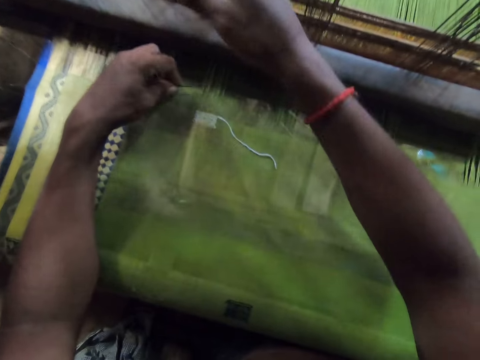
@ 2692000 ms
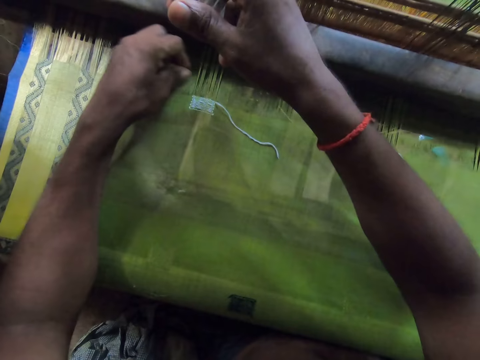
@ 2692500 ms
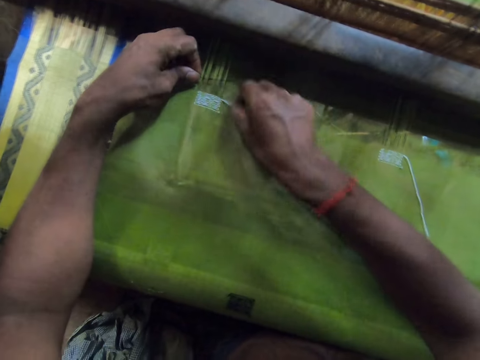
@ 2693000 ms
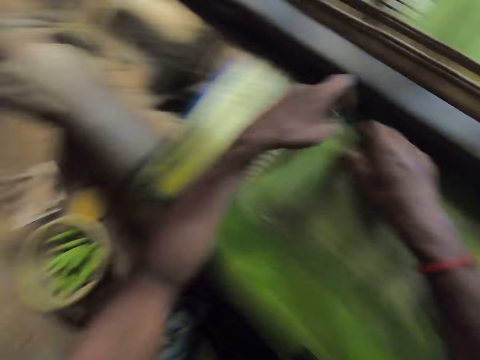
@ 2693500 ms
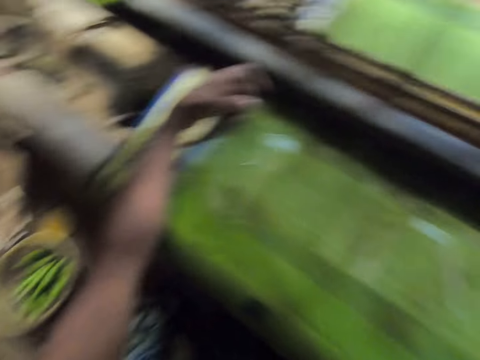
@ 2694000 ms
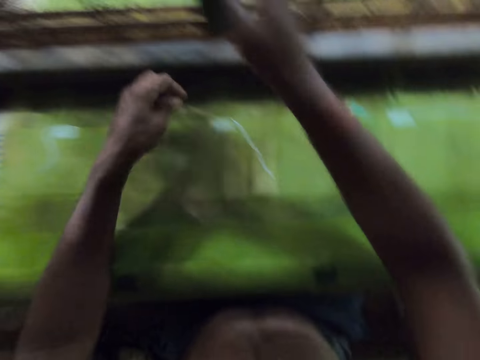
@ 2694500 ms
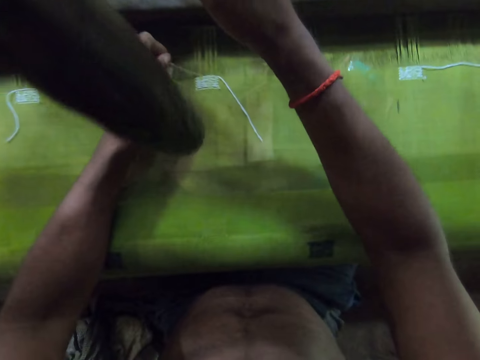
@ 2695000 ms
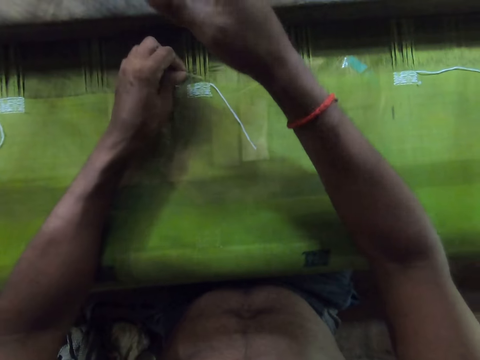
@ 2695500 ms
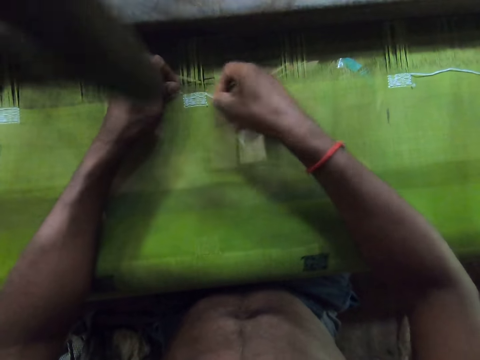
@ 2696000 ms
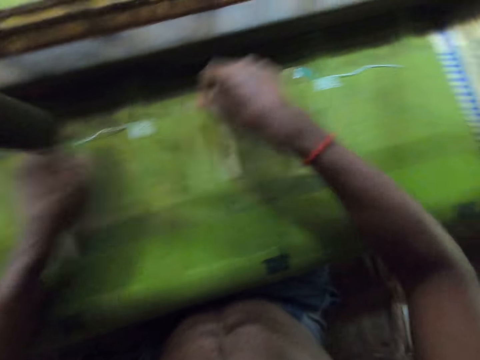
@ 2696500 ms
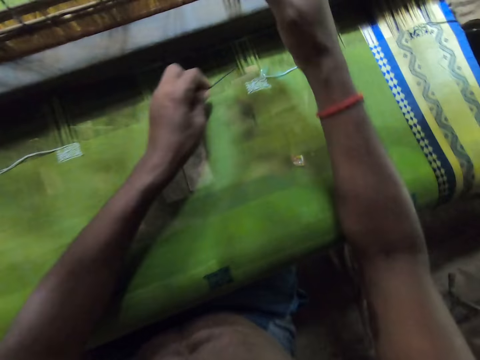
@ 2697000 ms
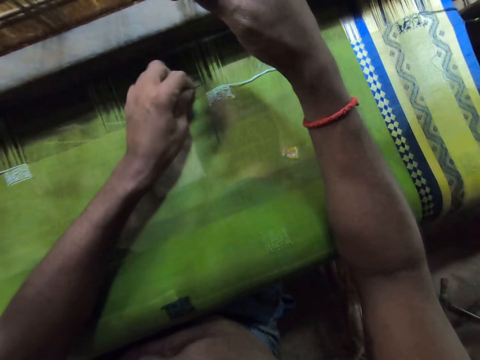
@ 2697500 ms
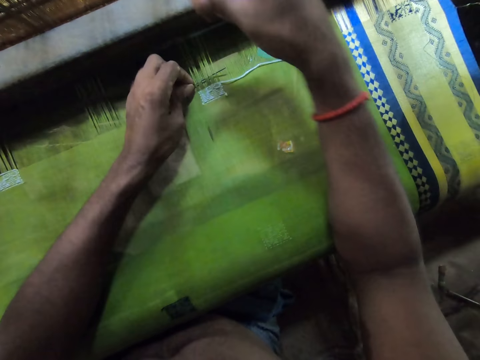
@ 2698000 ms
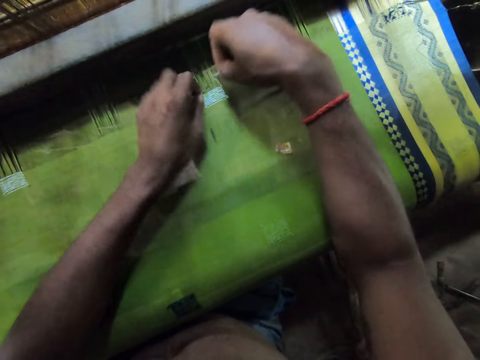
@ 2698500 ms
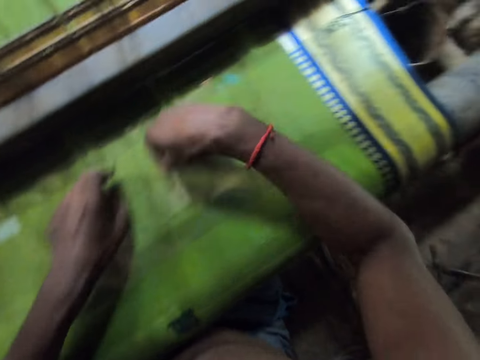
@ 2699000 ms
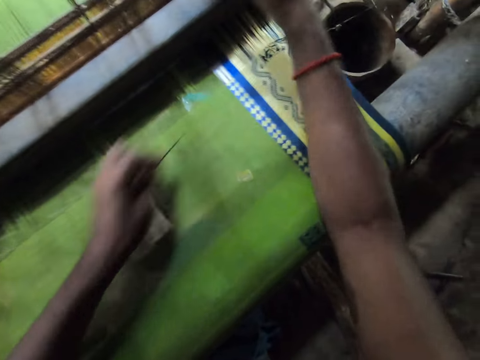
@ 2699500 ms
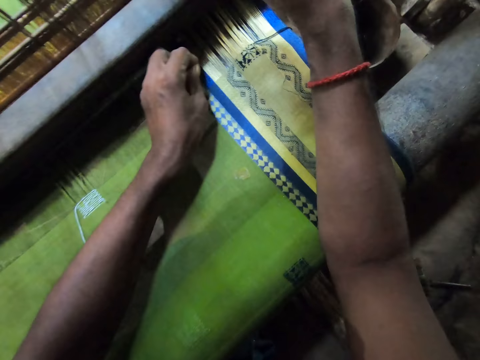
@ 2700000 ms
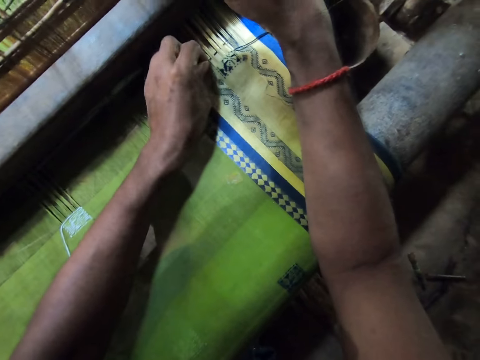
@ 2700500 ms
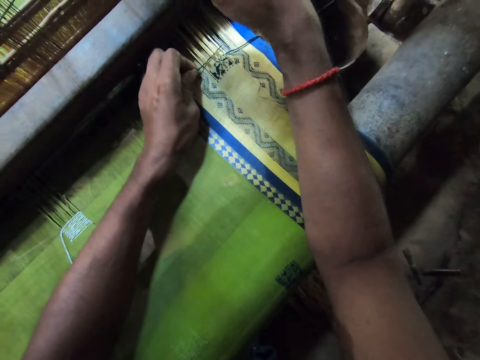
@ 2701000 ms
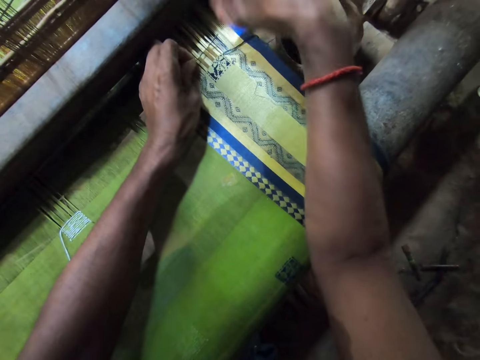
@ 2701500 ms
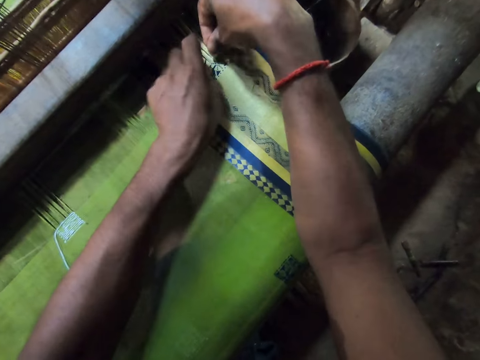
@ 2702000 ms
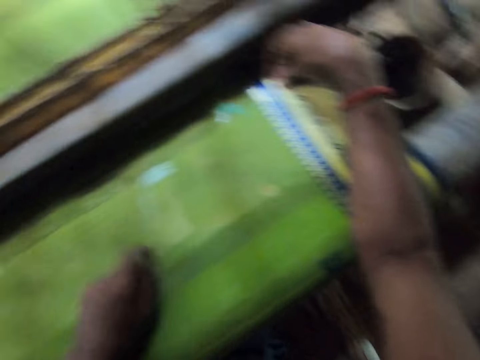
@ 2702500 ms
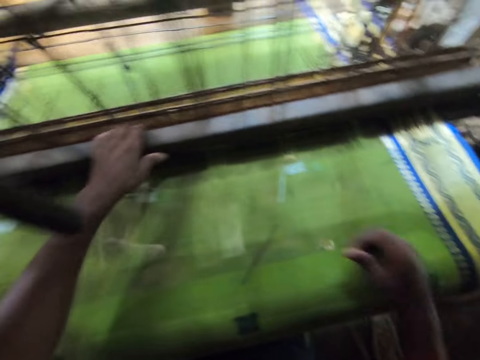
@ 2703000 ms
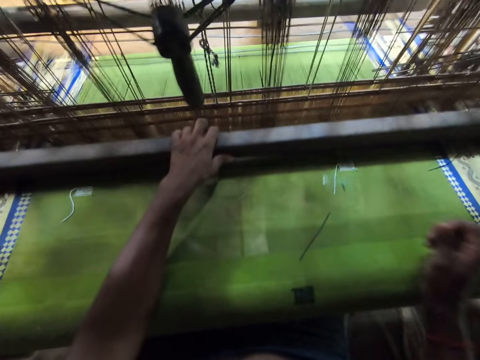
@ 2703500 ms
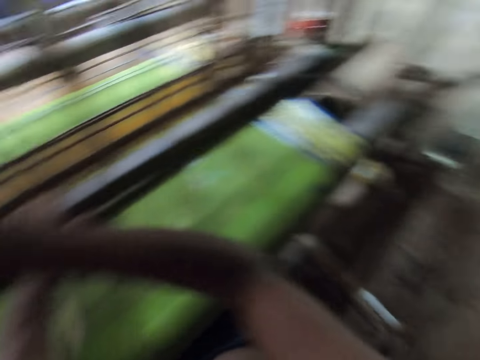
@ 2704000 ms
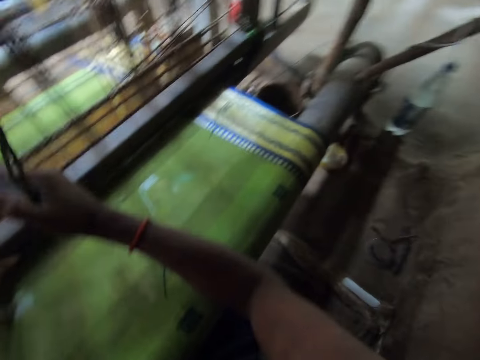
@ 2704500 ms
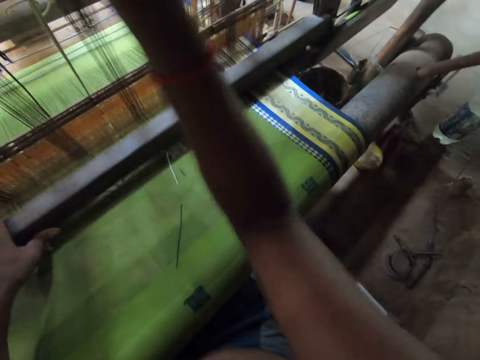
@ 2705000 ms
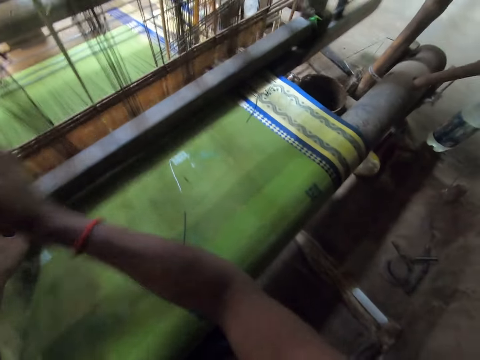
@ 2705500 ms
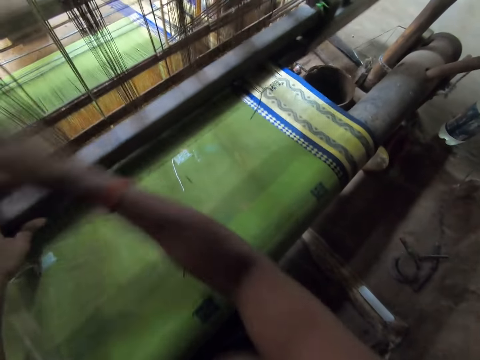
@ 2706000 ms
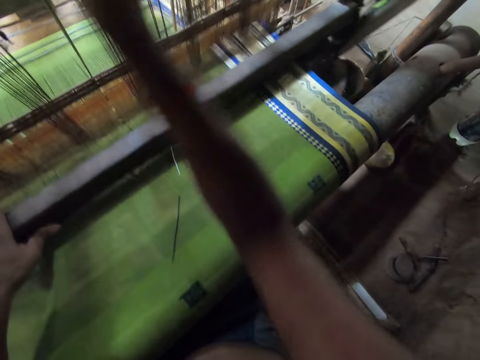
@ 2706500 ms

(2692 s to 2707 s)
The camera wearer places the needle in his left hand under the warp in the cloth. He weaves the warp on the cloth with the needle using both hands. He holds the wire on the loom machine with his right hand. He places the needle in his left hand under the warp in the cloth. He weaves the warp on the cloth with the needle using both hands. He holds the wire on the loom machine with his right hand. He places the needle in his left hand under the warp in the cloth. He weaves the warp on the cloth with the needle using both hands. He inserts yarn with the needle on the fabric. He holds the wire on the loom machine with his right hand. He places the needle in his left hand under the warp in the cloth. He weaves the warp on the cloth with the needle using both hands. He places the needle in his left hand on the cloth. He weaves the cloth on the loom machine with both hands.

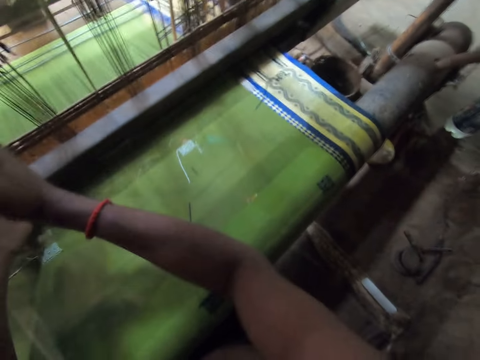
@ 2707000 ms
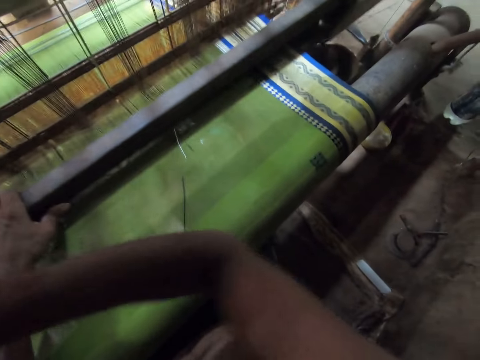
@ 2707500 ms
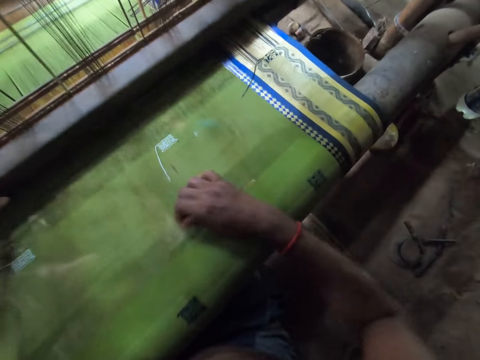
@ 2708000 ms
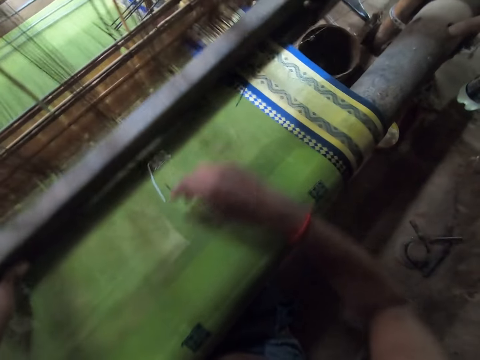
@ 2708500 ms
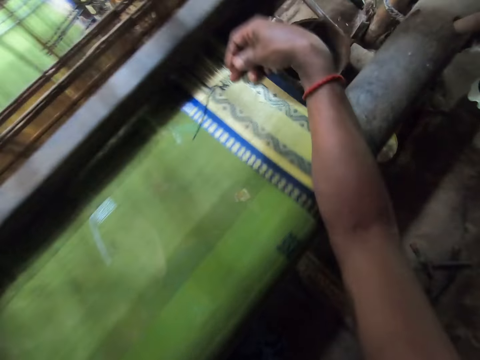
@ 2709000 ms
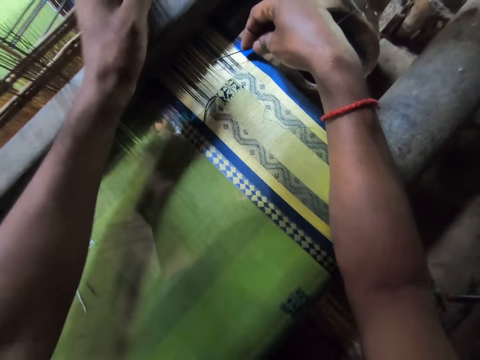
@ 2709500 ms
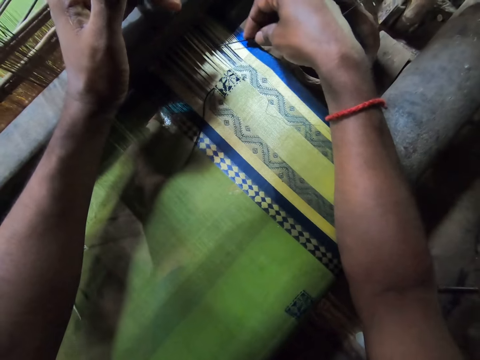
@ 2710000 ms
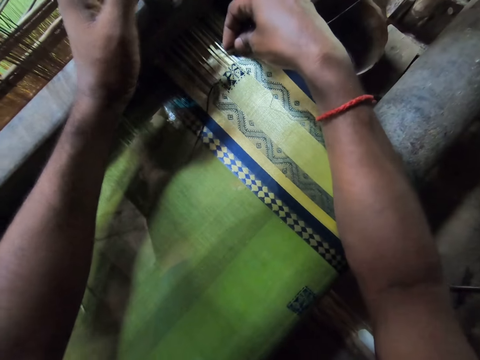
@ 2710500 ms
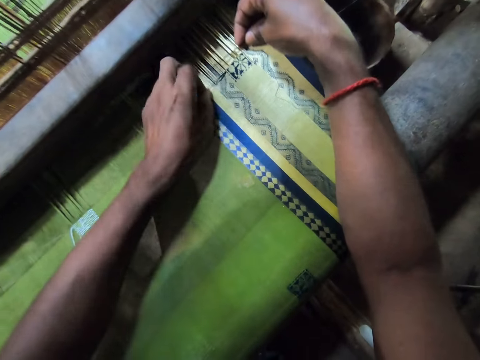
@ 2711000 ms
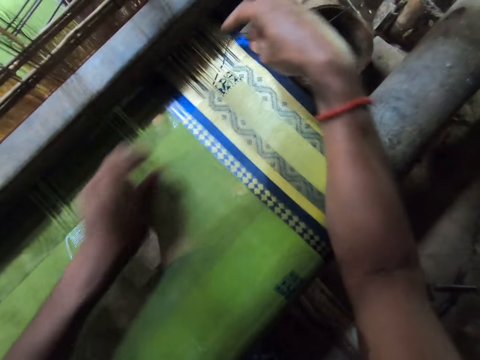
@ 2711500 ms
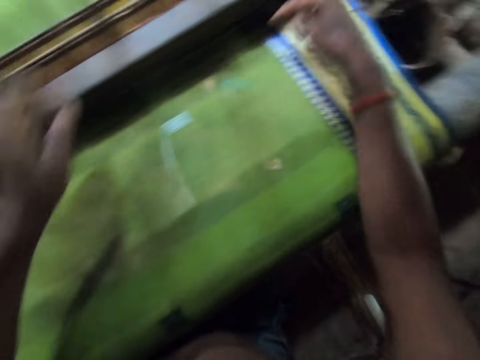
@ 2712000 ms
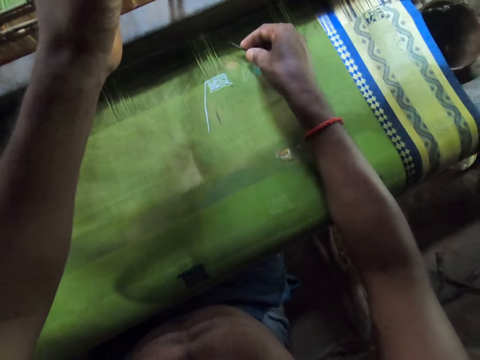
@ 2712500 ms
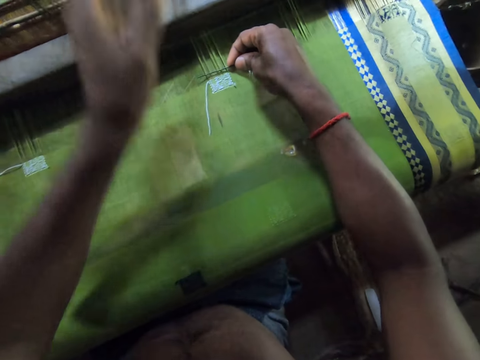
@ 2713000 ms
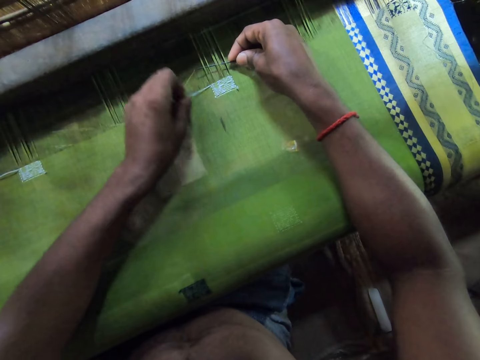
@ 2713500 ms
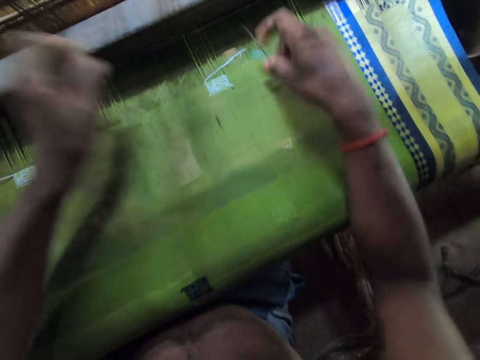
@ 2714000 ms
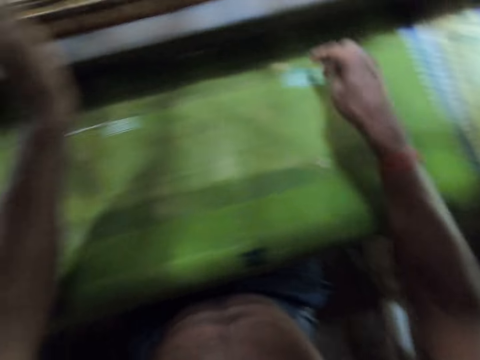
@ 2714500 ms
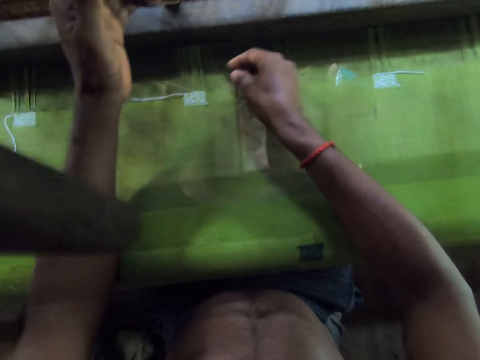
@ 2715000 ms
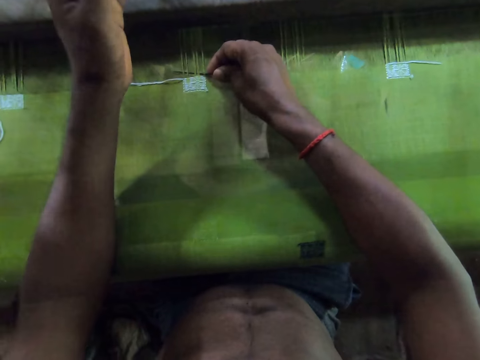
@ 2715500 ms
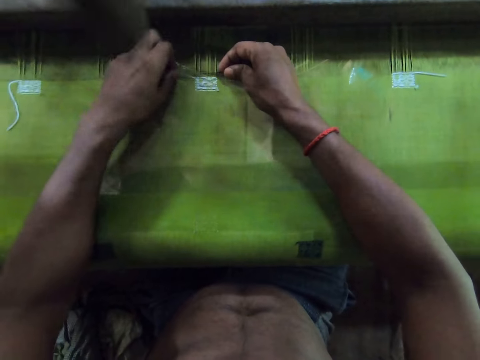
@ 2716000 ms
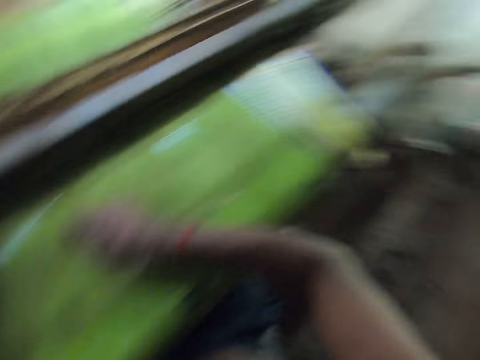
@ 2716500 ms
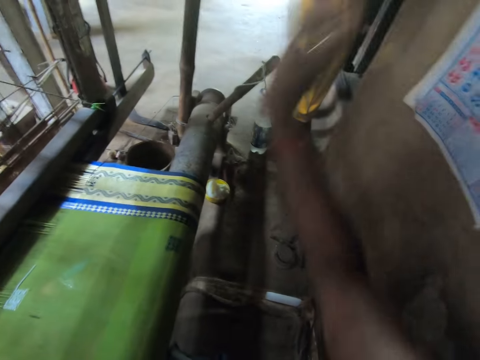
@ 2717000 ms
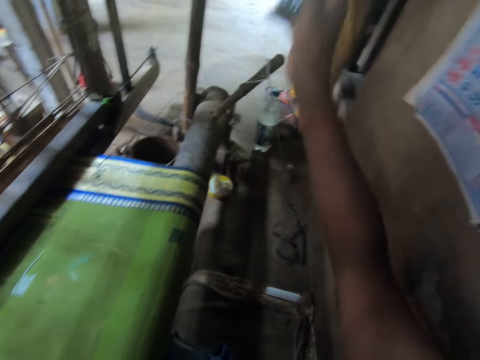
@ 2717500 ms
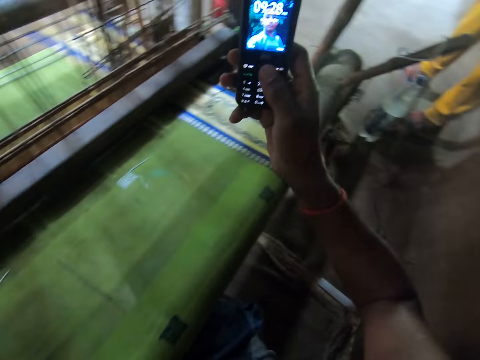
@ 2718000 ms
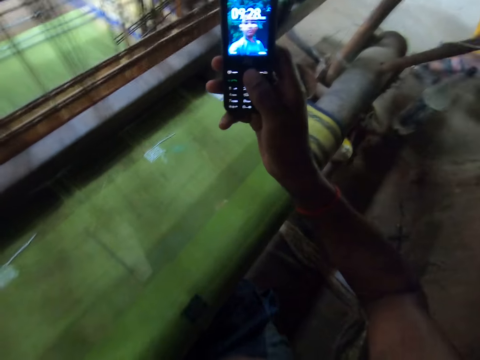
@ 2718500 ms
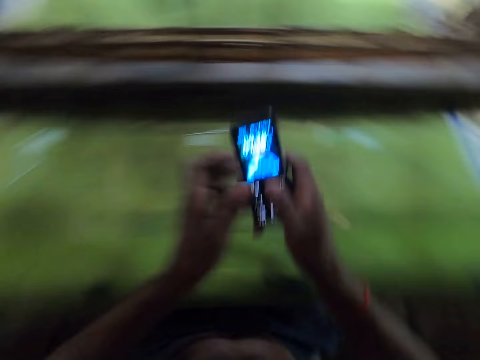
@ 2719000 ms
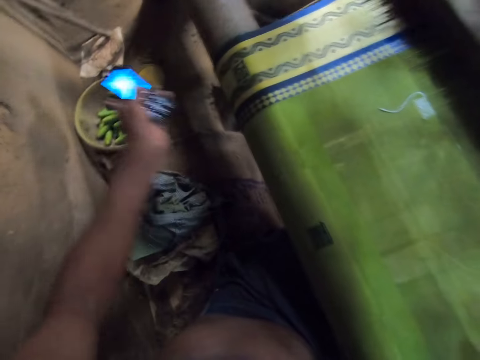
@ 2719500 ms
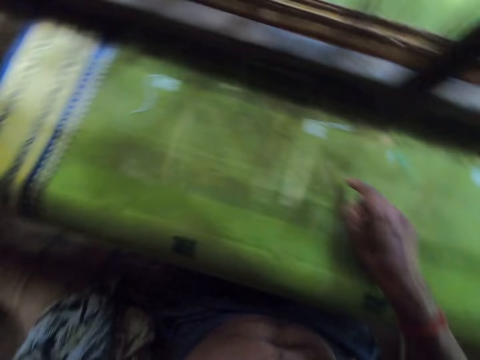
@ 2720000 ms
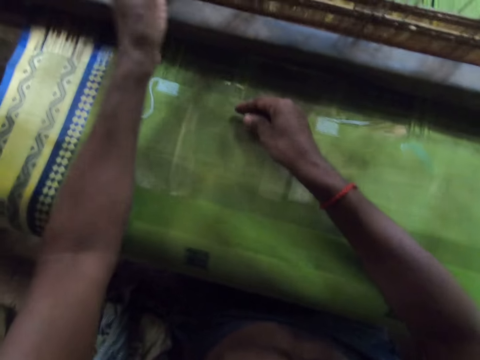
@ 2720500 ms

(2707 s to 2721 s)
The camera wearer picks the needle from the cloth with his right hand. He holds the wire on the loom machine with his left hand. He places the needle in his right hand under the warp in the cloth. He inserts yarn with the needle on the fabric. He weaves the warp on the cloth with the needle using both hands. He holds the wire on the loom machine with his left hand. He places the needle in his right hand under the warp in the cloth. He weaves the warp on the cloth with the needle using both hands. He holds the wire on the loom machine with his left hand. He turns around. He picks a phone from the top of the loom machine with his right hand. He holds the phone. He passes the phone with his right hand to his left hand. He turns around. He drops the phone in his left hand in a bowl or basket. He turns around.
